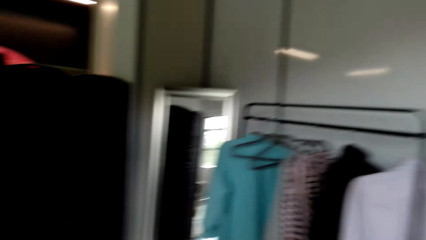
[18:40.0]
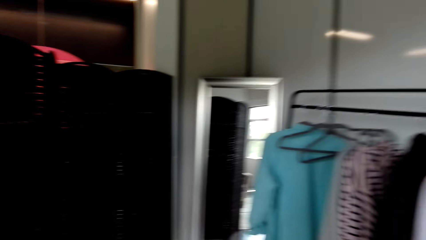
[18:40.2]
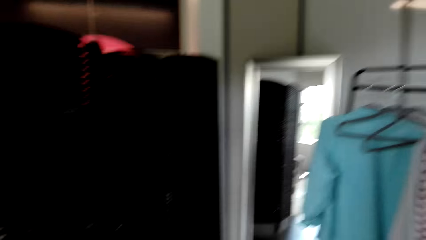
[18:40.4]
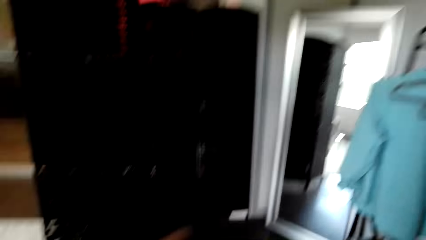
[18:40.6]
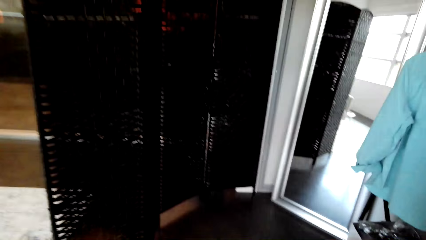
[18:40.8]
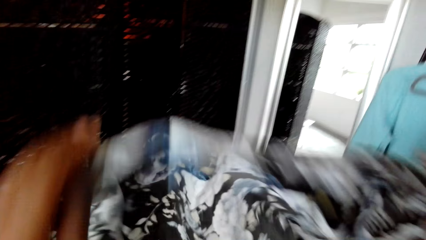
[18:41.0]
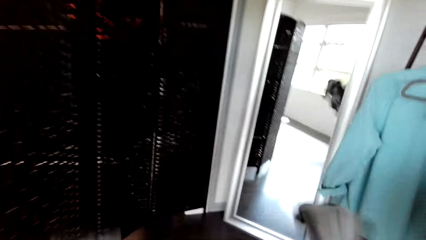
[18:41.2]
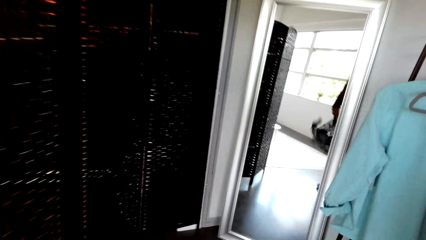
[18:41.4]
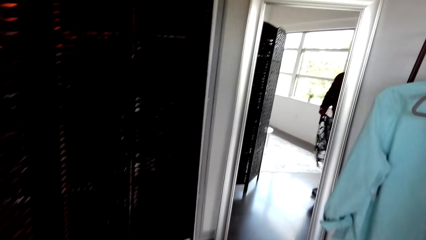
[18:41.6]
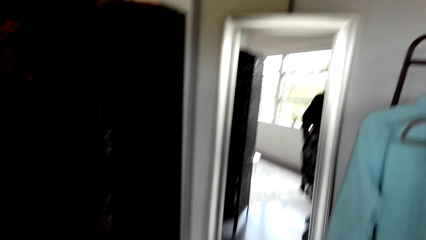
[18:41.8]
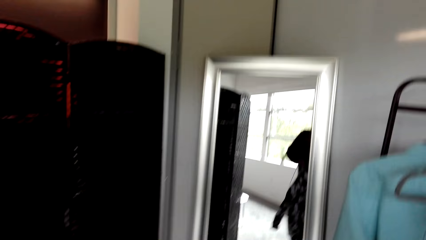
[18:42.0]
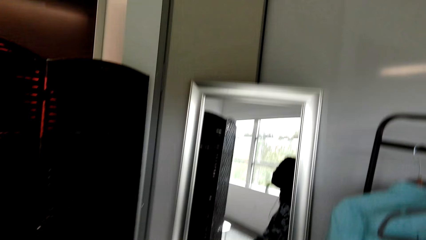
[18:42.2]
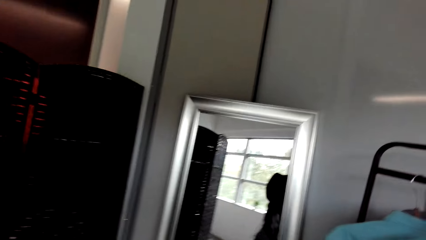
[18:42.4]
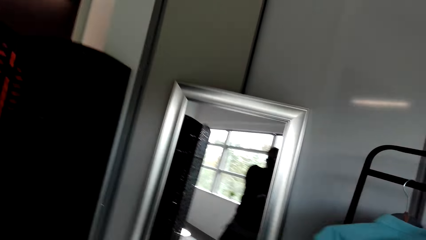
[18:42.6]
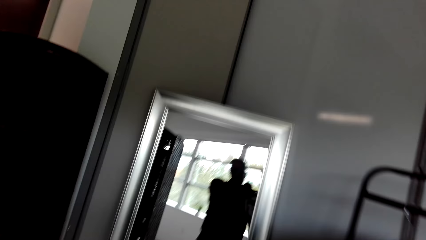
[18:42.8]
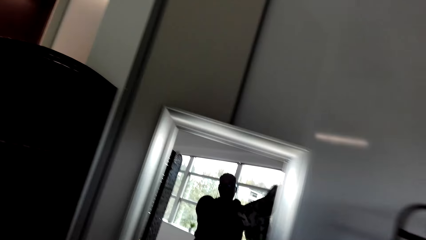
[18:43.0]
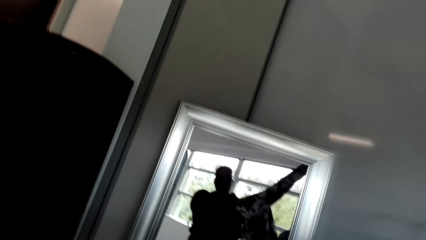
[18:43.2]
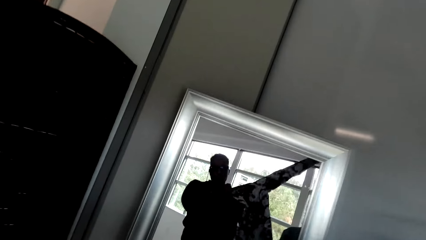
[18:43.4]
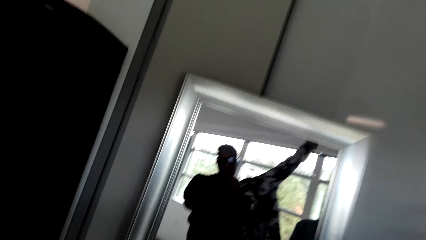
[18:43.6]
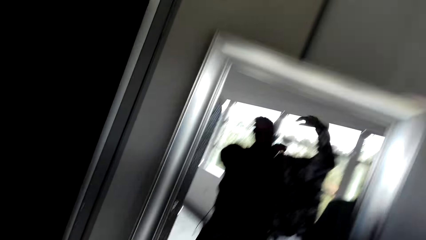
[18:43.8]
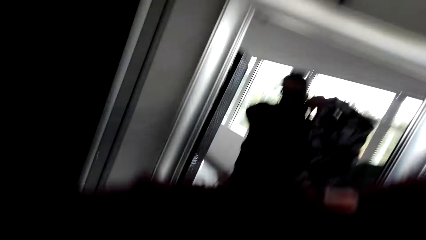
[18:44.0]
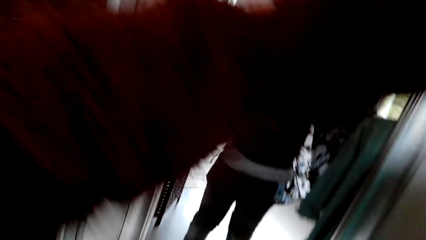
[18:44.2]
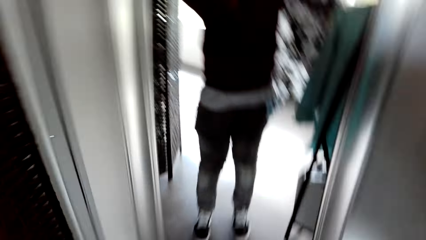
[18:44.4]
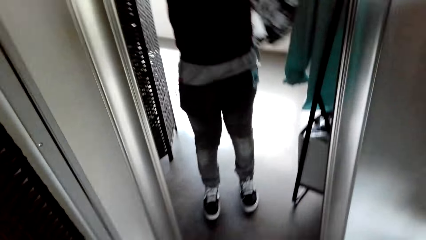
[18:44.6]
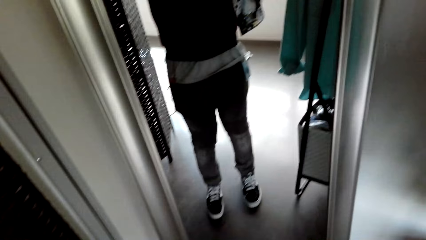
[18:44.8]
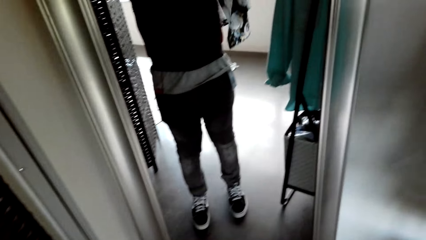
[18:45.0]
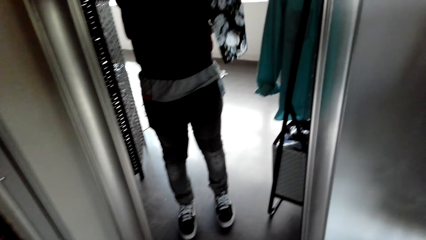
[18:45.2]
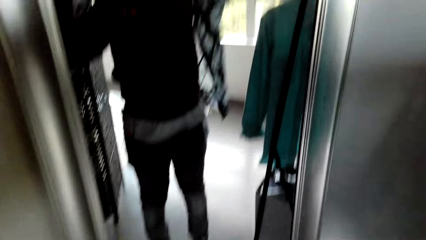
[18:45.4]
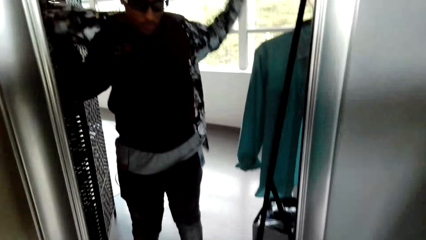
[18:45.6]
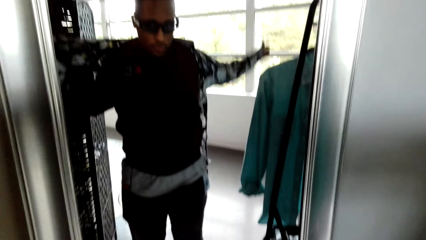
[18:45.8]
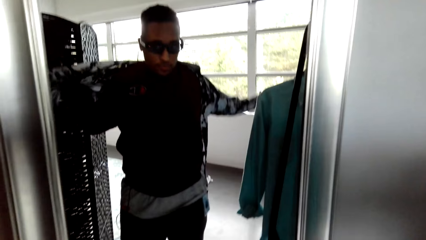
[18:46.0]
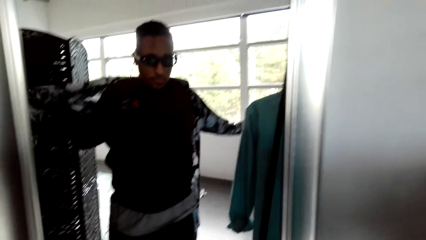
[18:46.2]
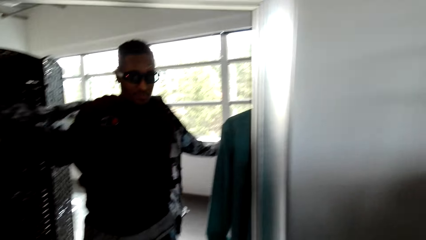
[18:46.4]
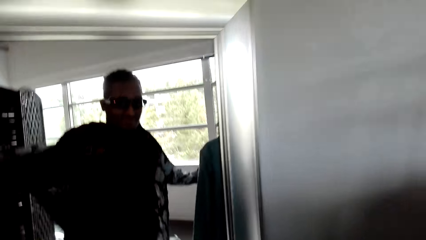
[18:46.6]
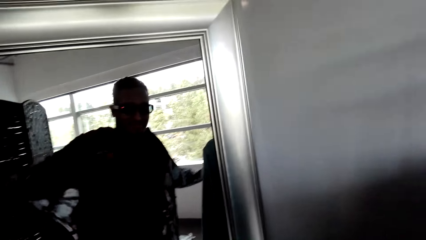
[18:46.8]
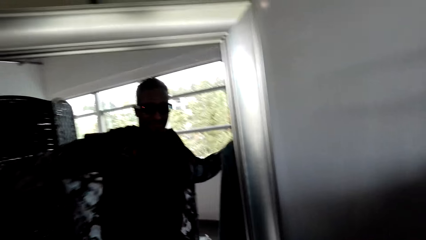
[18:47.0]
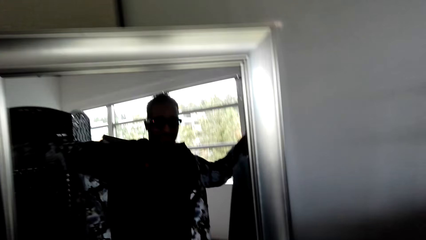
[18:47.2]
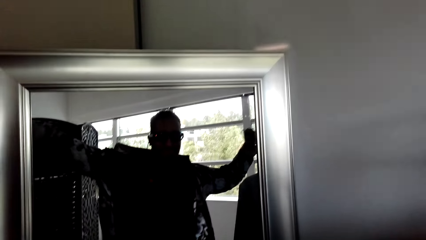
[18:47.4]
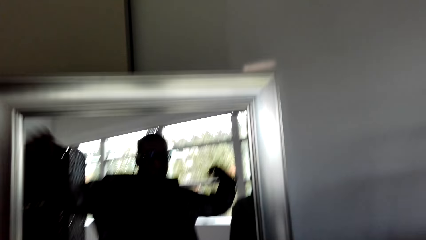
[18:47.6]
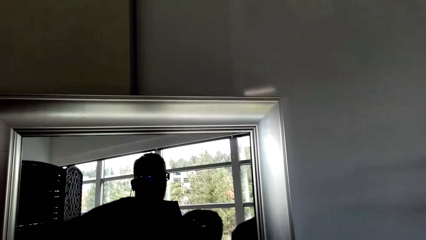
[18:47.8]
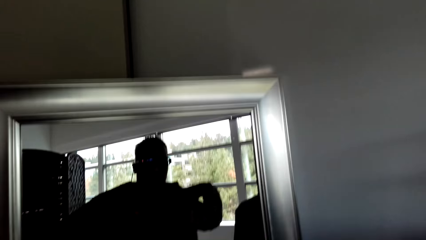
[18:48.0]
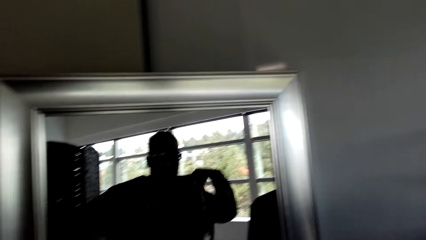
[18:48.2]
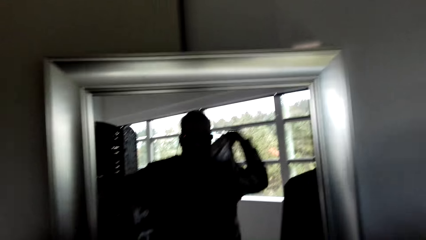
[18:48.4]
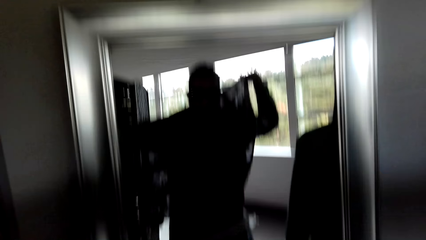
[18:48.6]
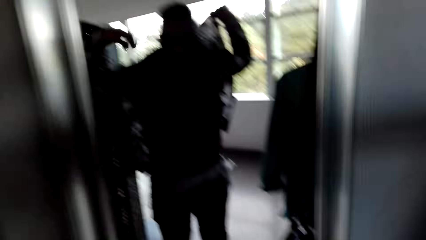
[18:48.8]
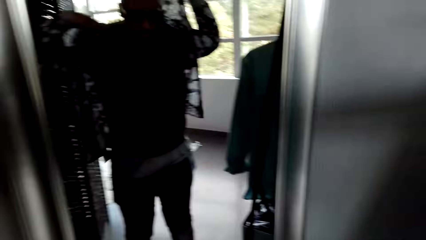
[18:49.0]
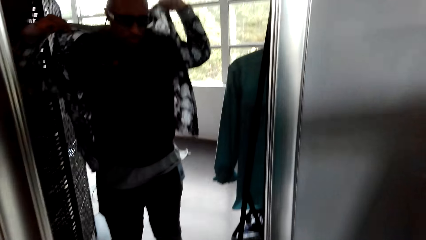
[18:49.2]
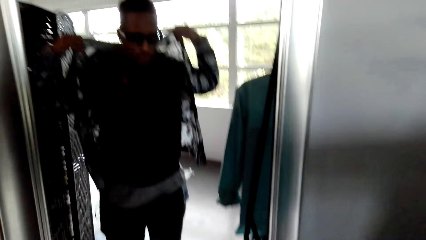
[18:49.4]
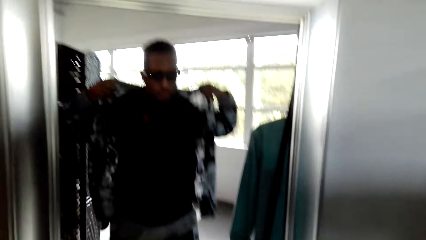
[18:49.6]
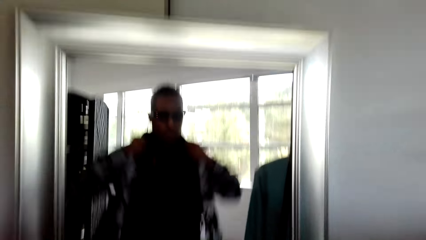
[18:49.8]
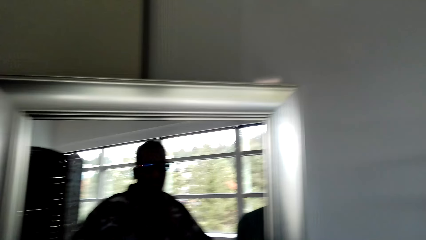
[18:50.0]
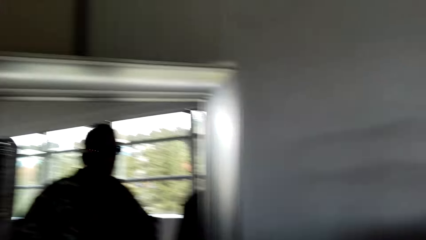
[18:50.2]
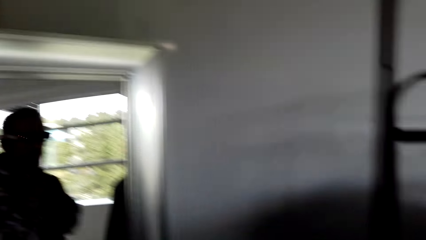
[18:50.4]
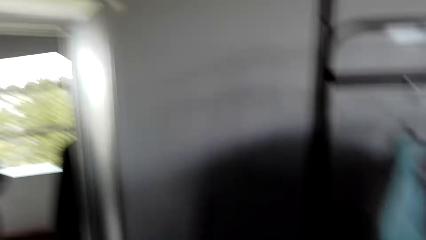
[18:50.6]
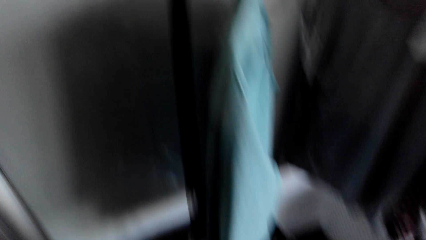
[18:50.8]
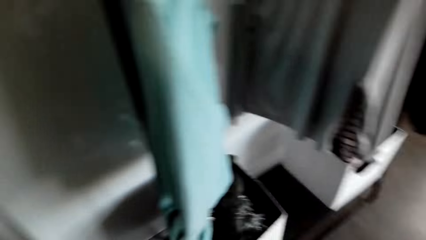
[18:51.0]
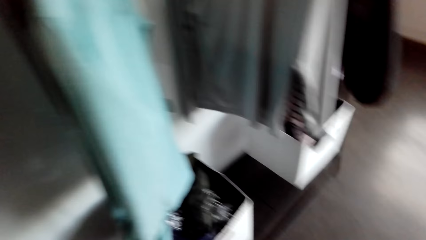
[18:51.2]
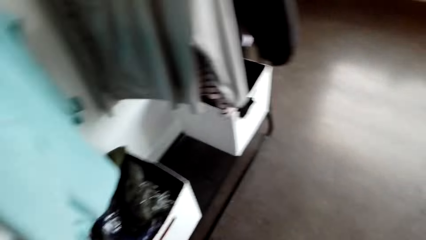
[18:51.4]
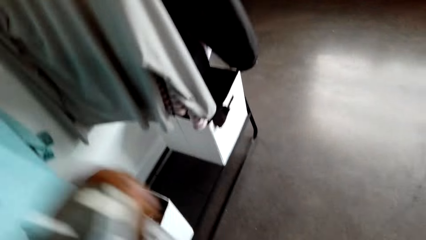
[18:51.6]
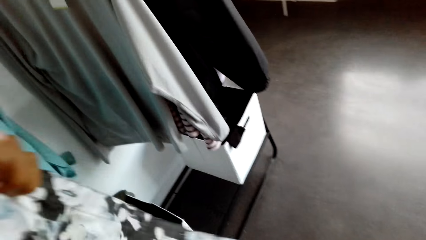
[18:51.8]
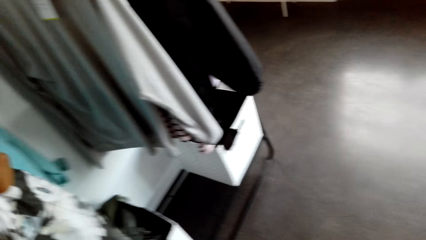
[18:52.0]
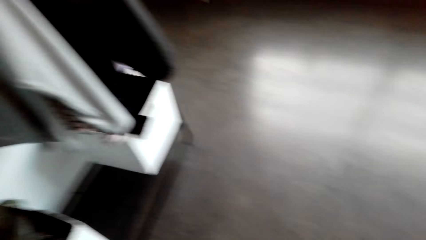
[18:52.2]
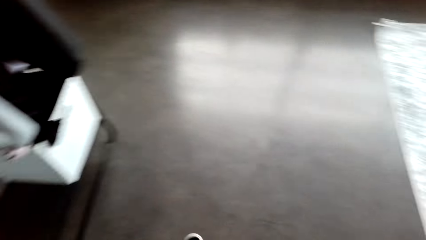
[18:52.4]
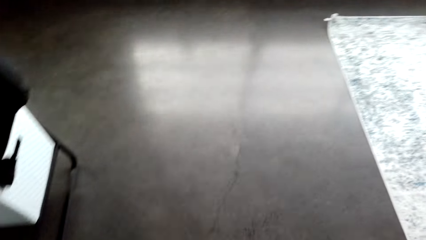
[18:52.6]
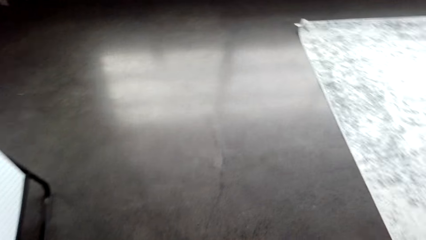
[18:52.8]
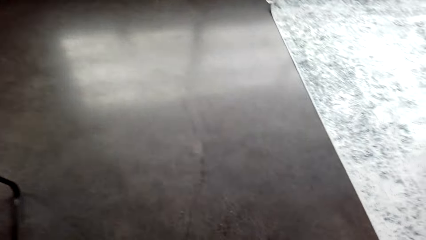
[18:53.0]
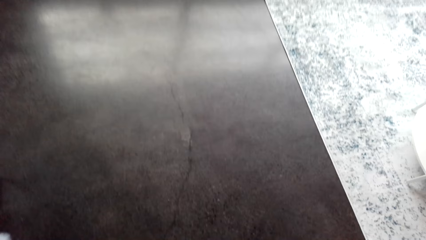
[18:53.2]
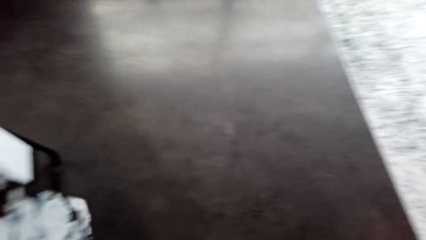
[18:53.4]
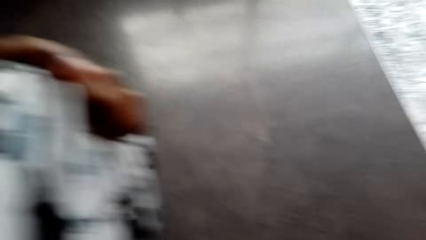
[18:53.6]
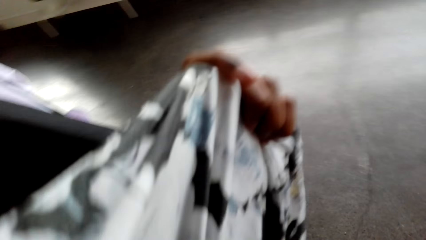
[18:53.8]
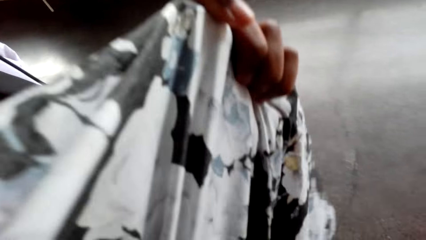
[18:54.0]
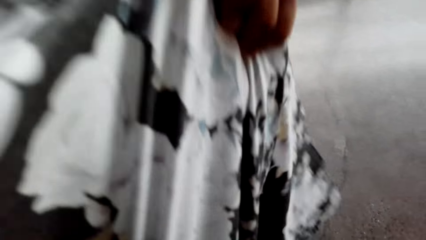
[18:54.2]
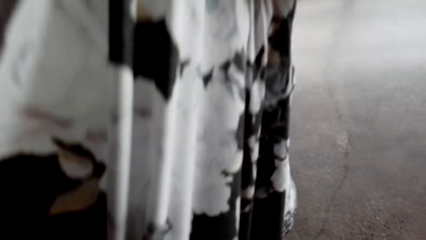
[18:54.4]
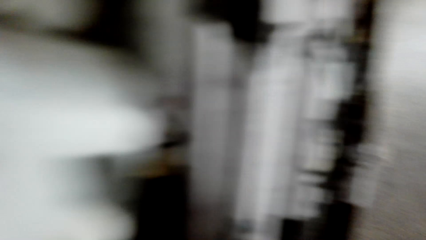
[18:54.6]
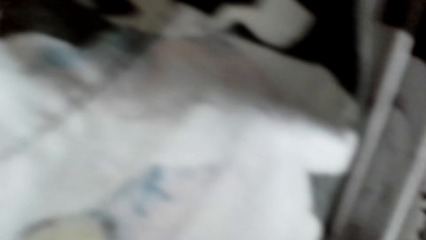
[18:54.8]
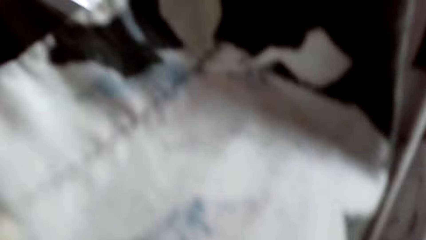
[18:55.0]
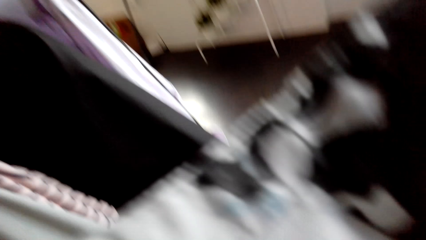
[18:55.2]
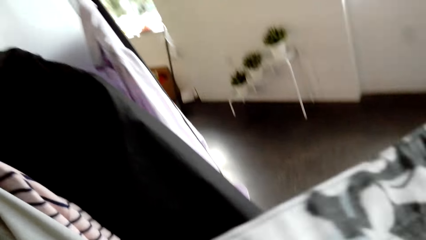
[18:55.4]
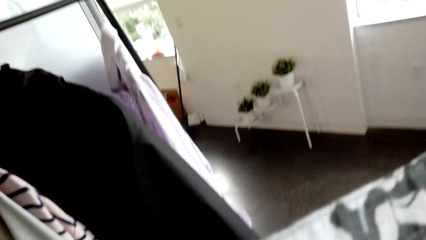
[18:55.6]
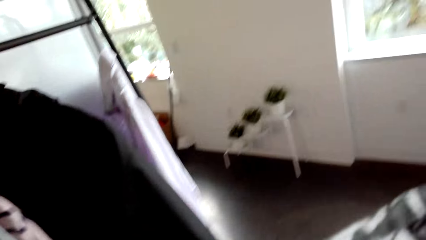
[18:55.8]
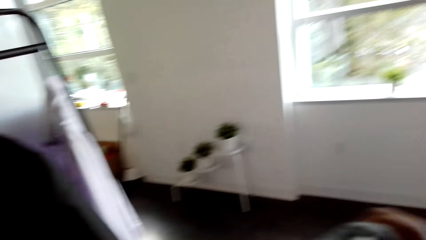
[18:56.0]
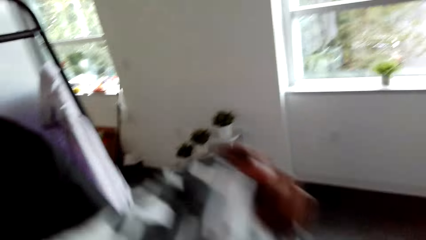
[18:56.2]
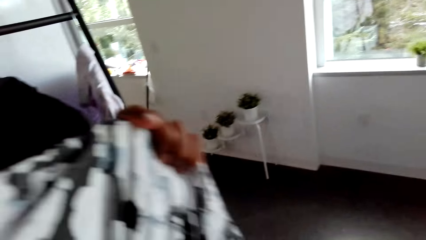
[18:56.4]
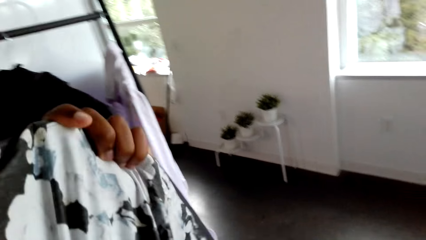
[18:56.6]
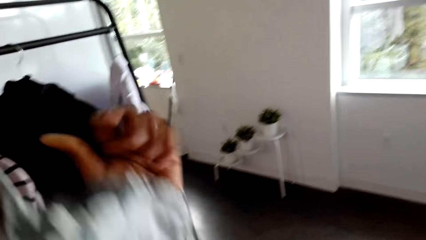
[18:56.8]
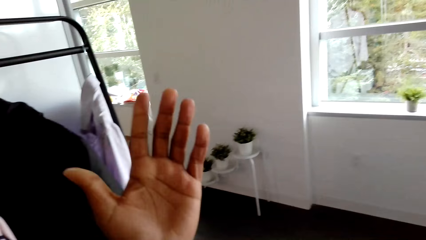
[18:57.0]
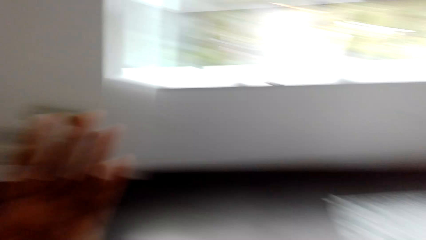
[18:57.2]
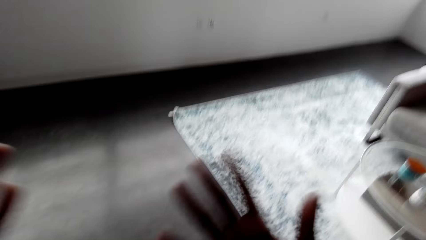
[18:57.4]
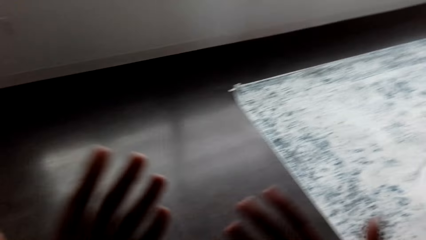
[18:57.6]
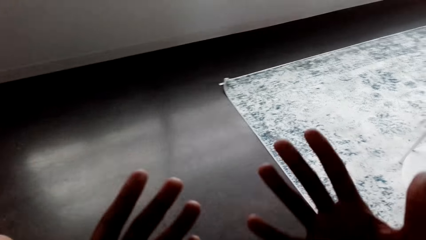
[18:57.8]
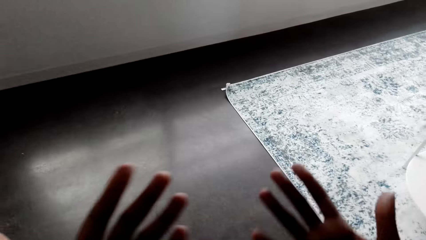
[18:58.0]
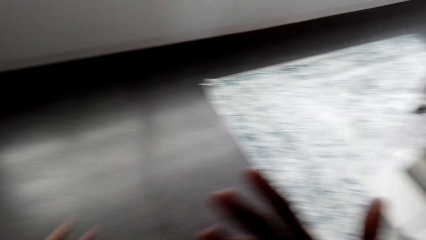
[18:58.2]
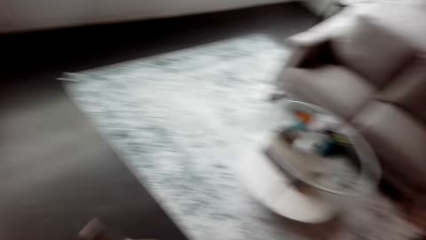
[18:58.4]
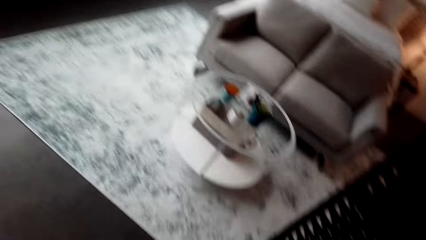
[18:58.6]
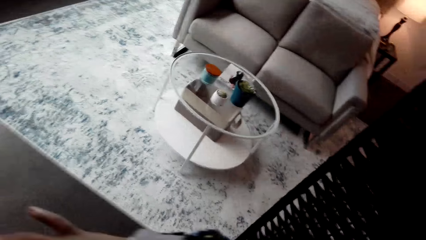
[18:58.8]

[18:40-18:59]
The camera wearer sifts a shirt. They place a cloth on something. They look around. They wear the shirt. A man wears the jacket. The camera wearer looks around. They pick the cloth in a box. They move around the room. They hold the cloth with hands. The man aligns the jacket. The camera wearer looks around. They look at the hand. They move hands.
